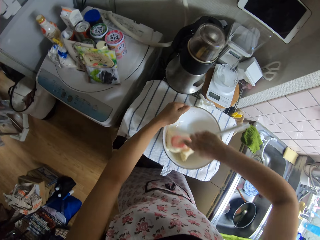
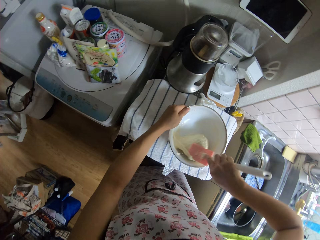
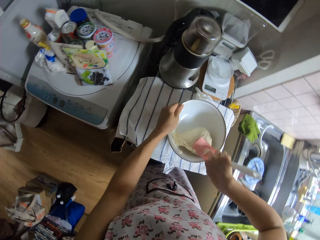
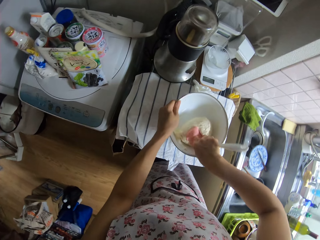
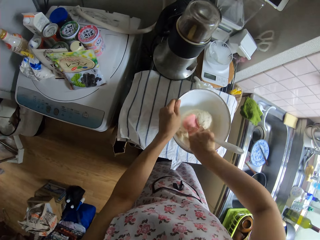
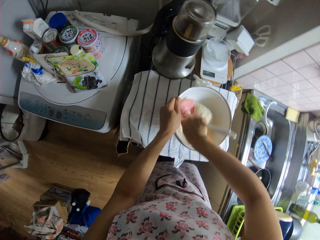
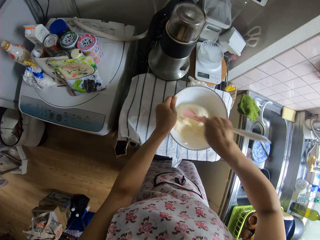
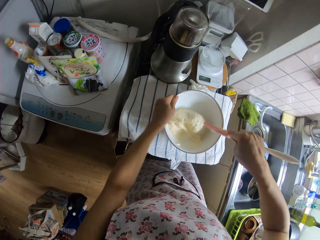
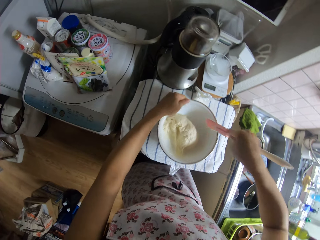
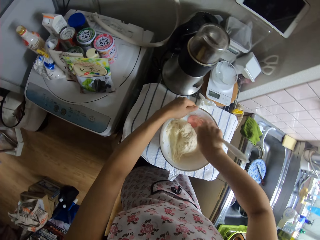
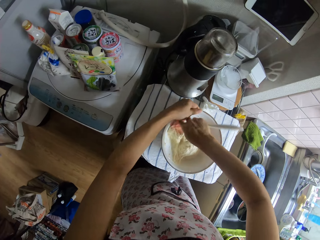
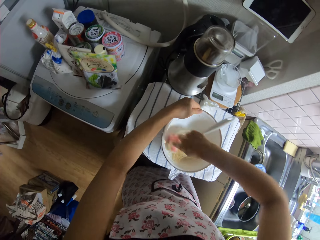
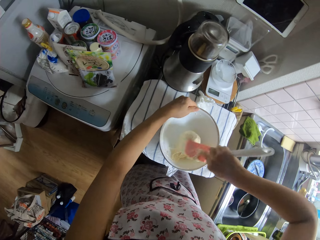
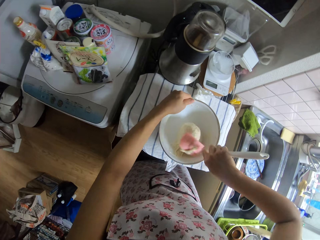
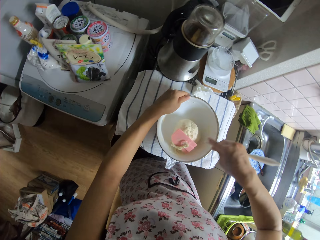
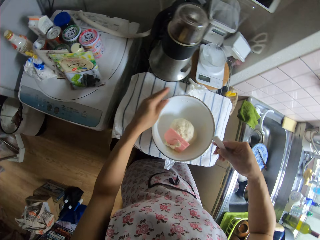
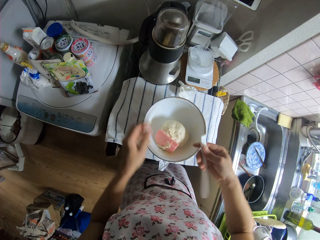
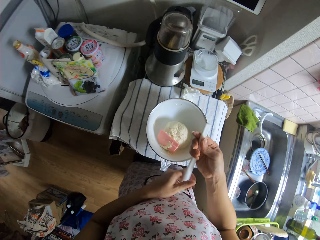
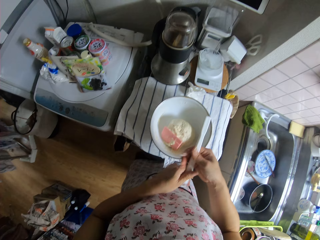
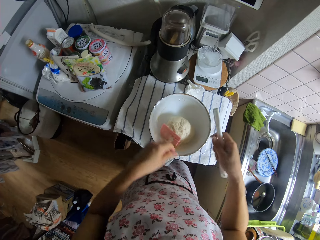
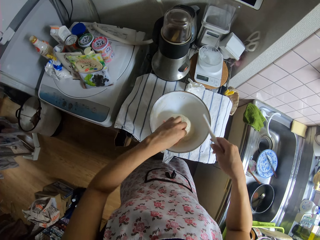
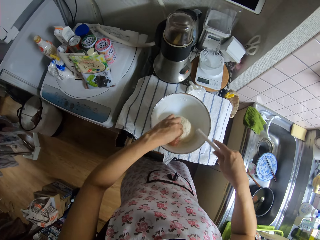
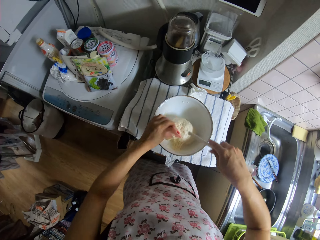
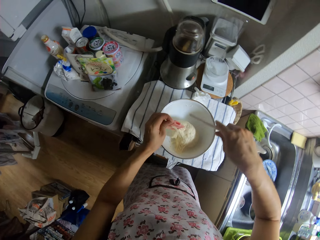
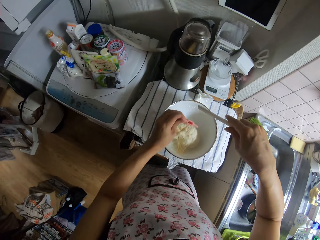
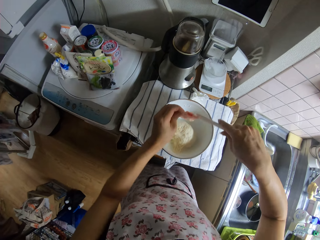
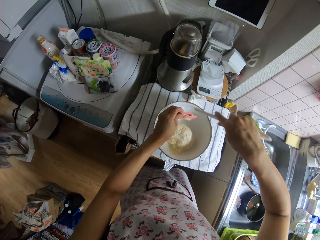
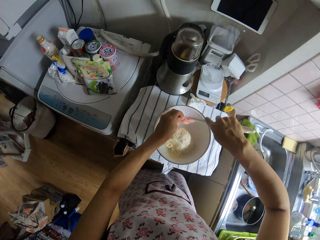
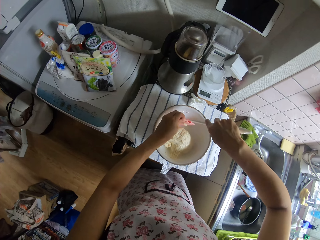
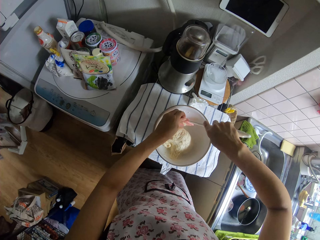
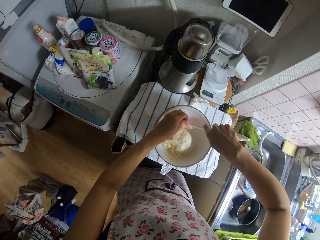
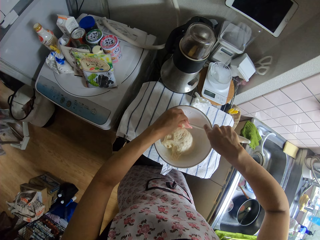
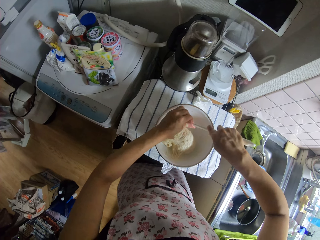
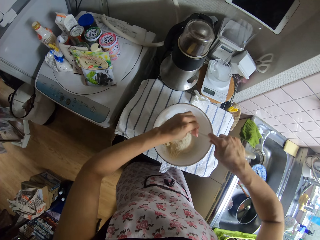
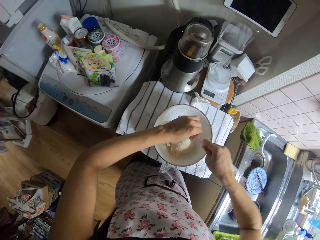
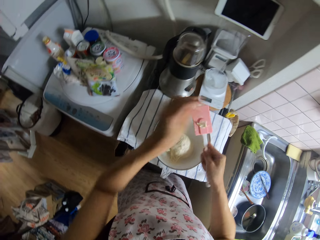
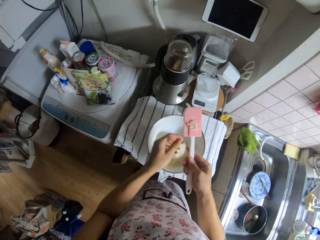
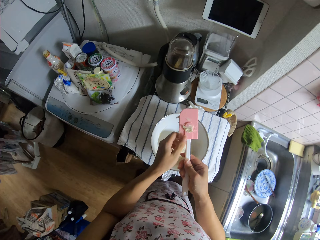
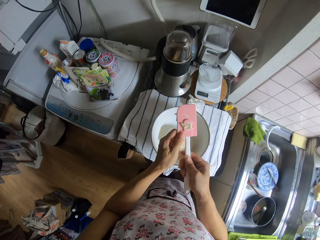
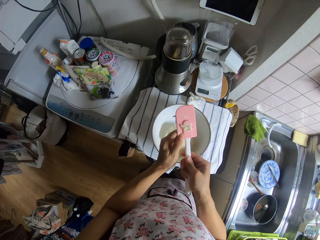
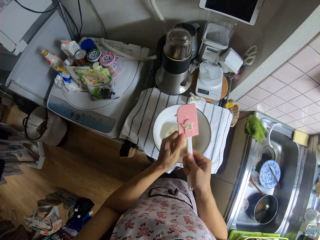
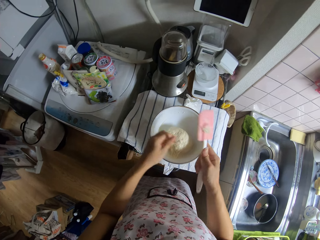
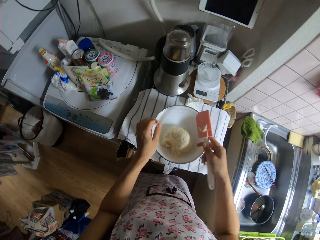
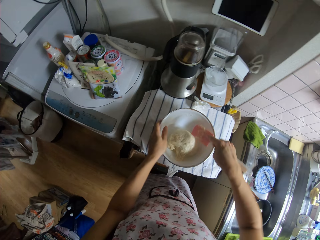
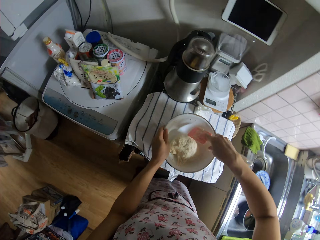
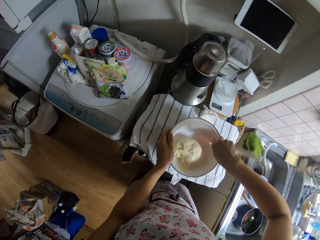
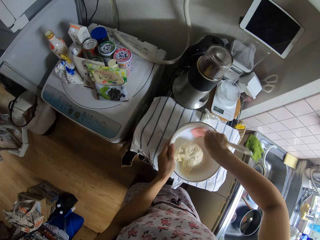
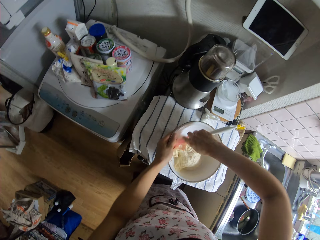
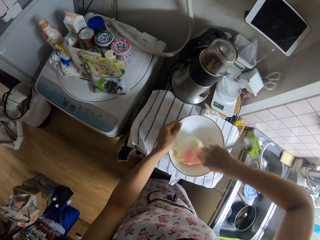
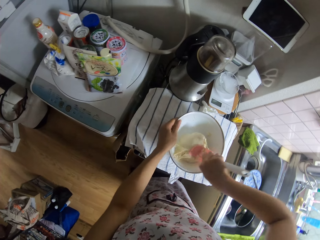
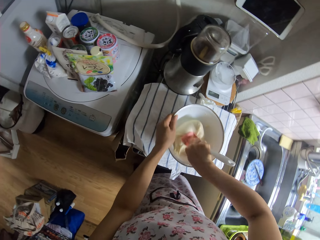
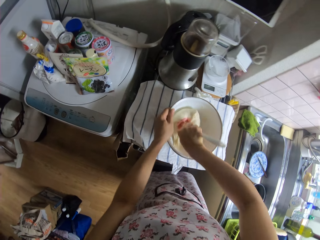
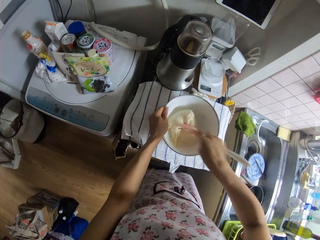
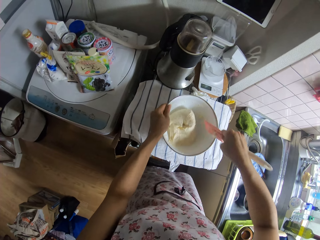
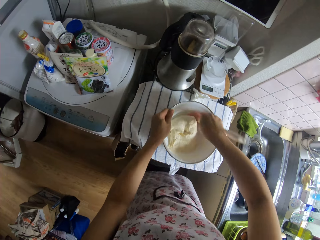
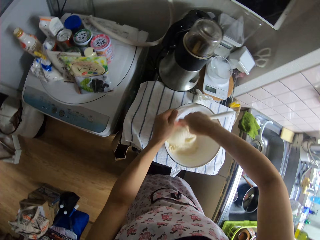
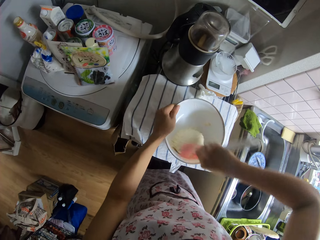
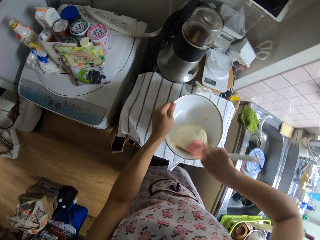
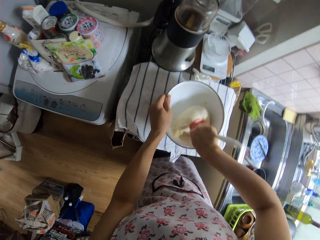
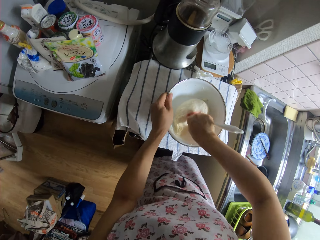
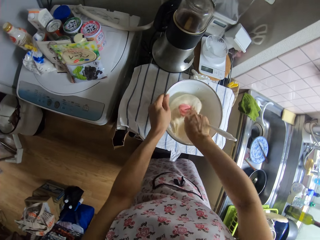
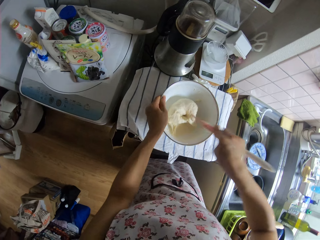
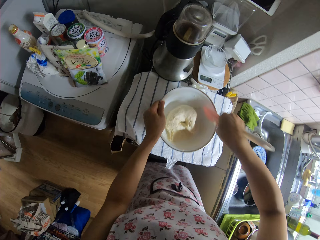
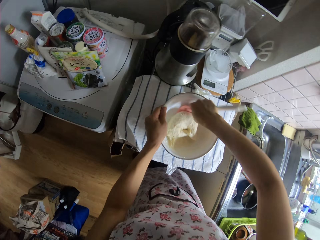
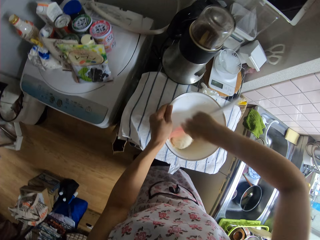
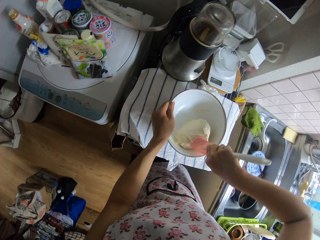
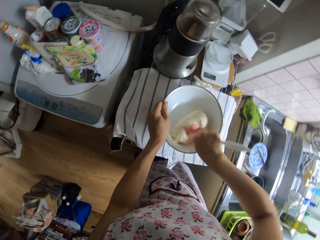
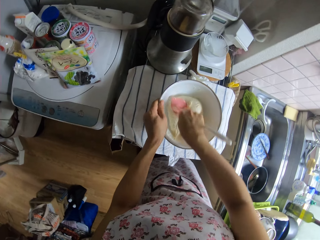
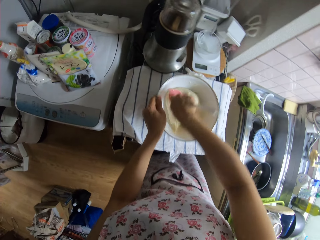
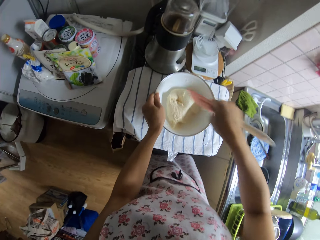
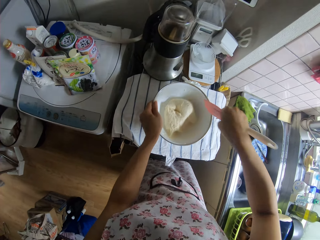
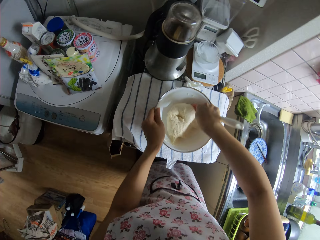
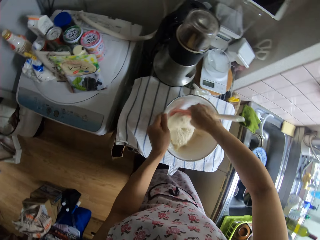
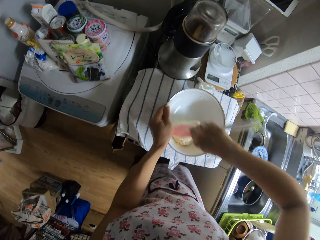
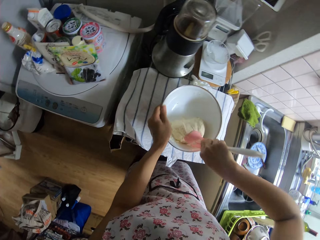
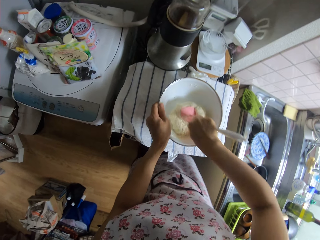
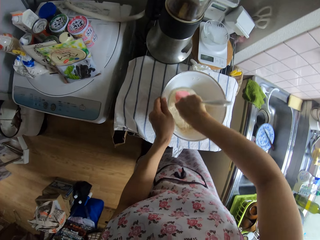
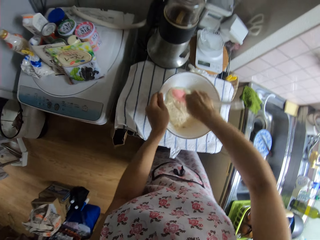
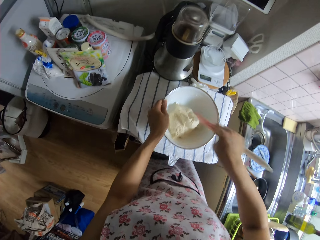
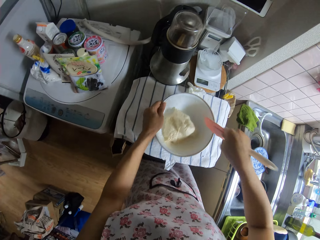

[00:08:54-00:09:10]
The camera wearer picks up the spatula head from the sticky dough in the bowl with her left hand. She fixes the spatula head on the handle with both hands. She kneads the dough in the bowl with the spatula in her right hand.

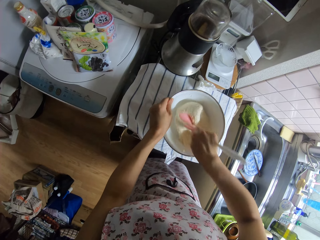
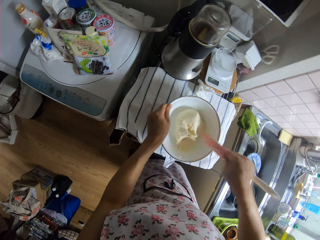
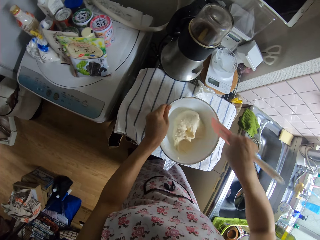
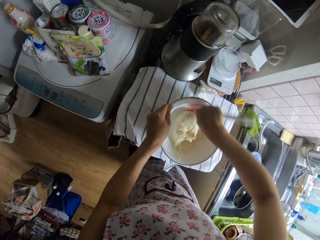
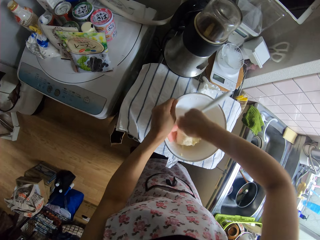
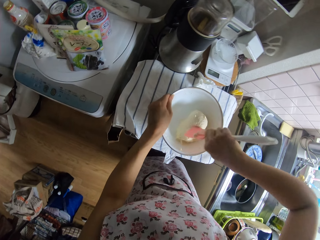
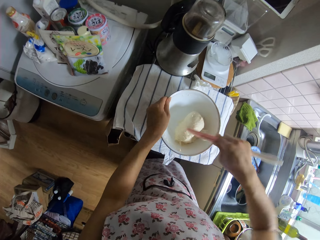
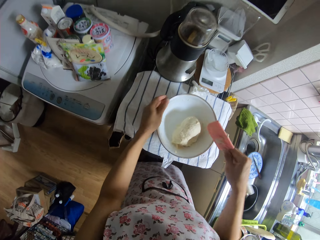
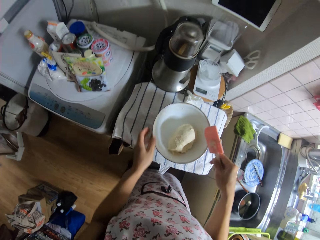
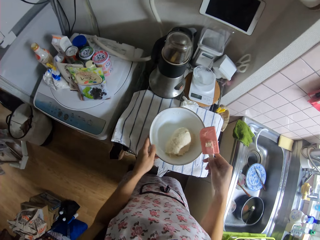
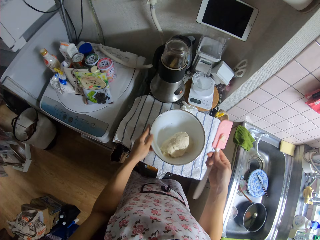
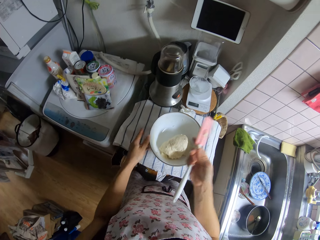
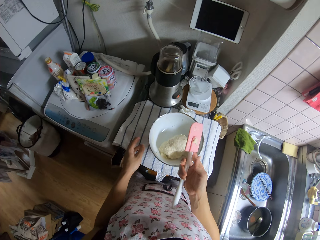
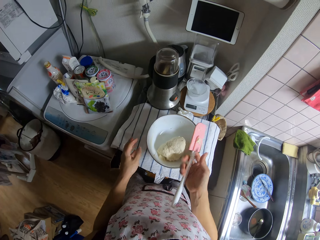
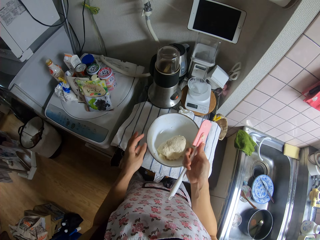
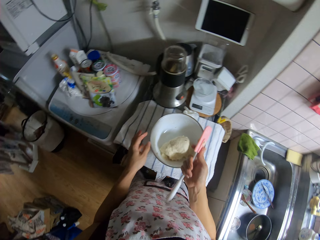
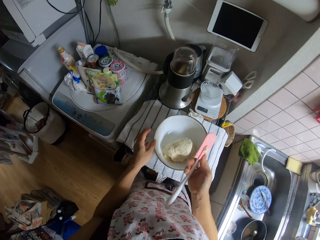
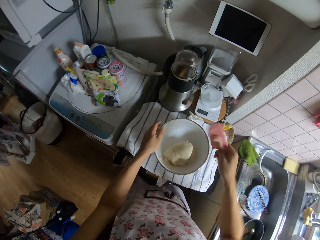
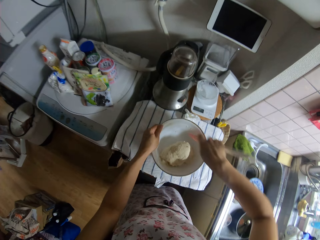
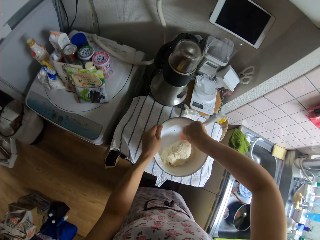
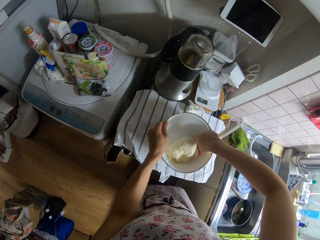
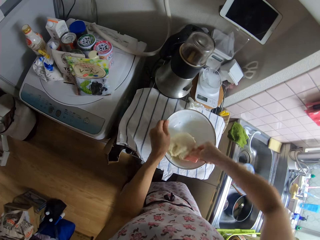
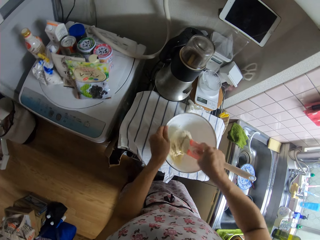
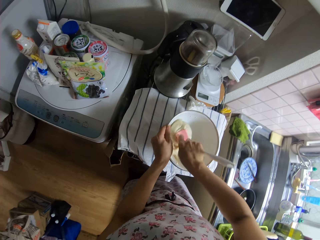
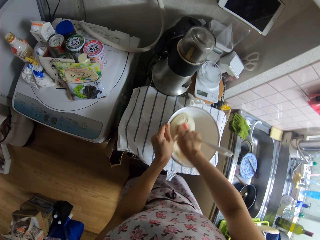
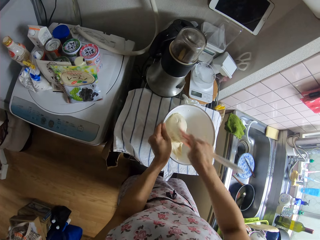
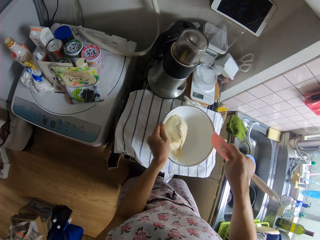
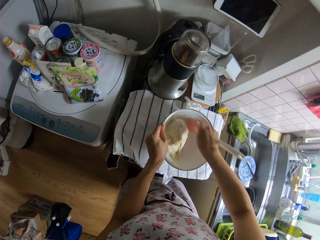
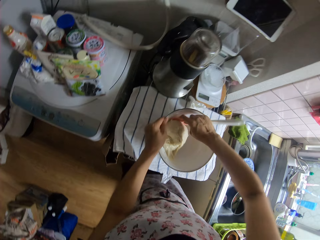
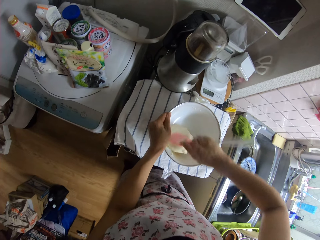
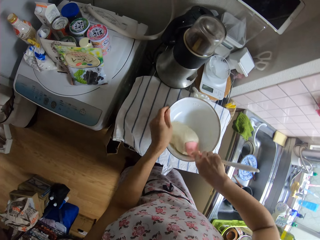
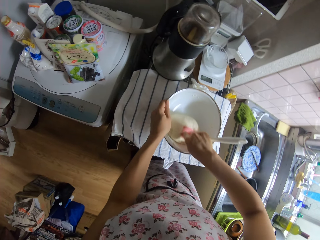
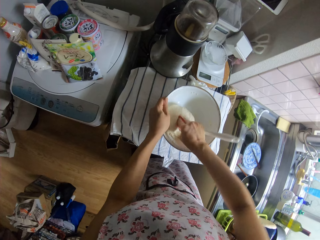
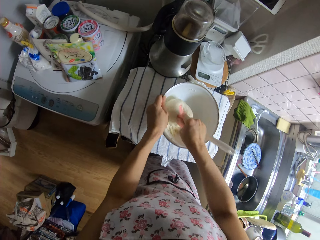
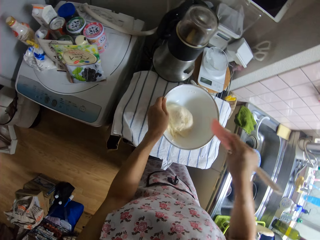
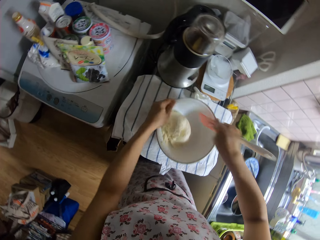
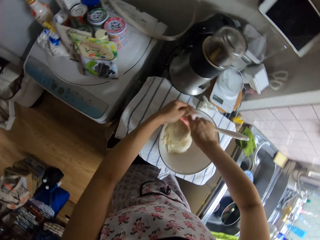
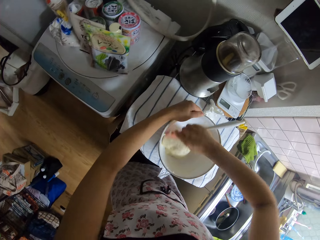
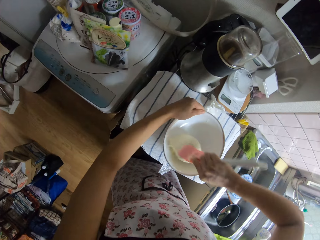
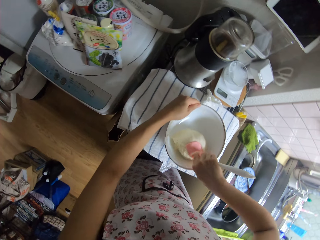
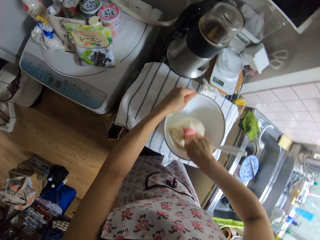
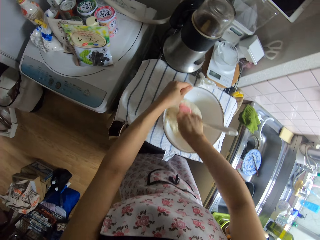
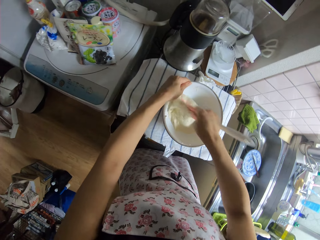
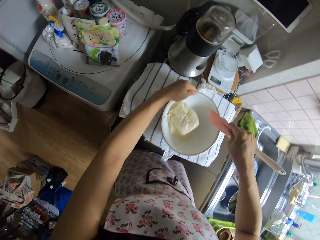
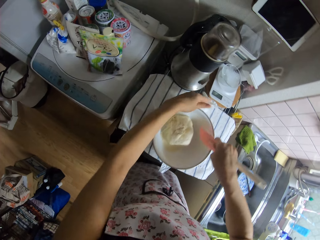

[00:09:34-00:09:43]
The camera wearer adjusts the spatula in her right hand. She touches the spatula. She holds the bowl on the table with her left hand. She kneads the dough in the bowl with the spatula in her right hand.
